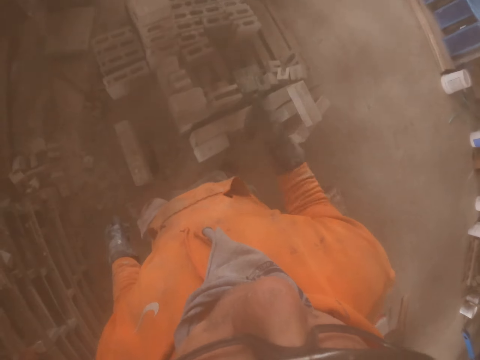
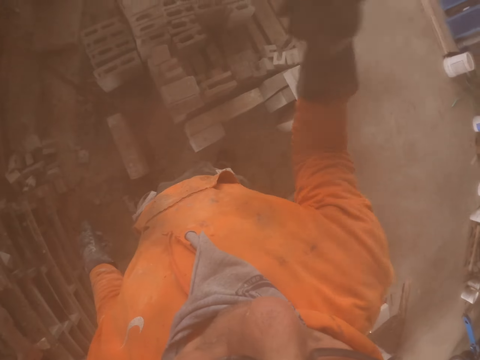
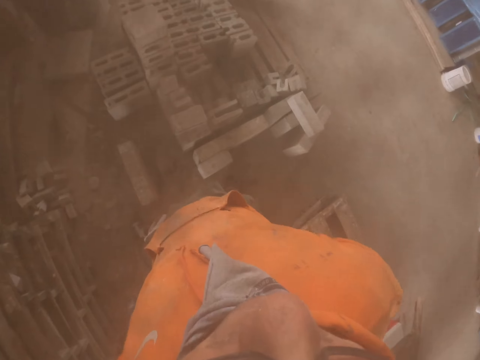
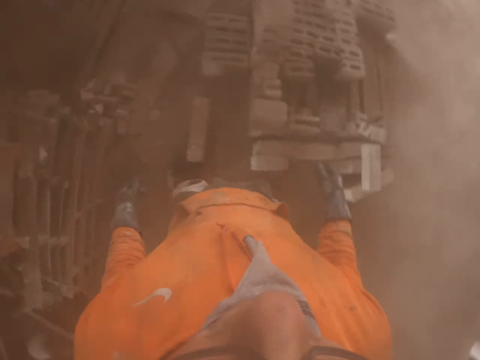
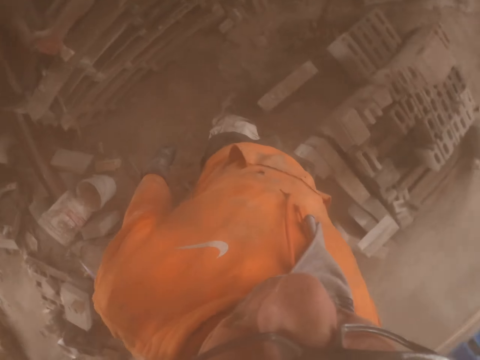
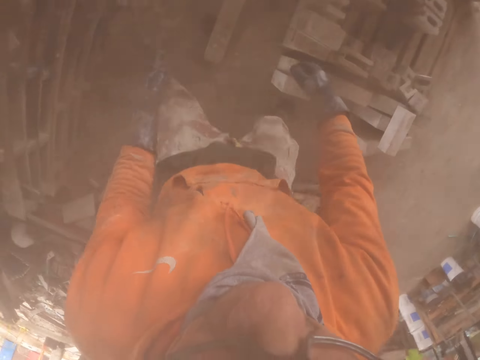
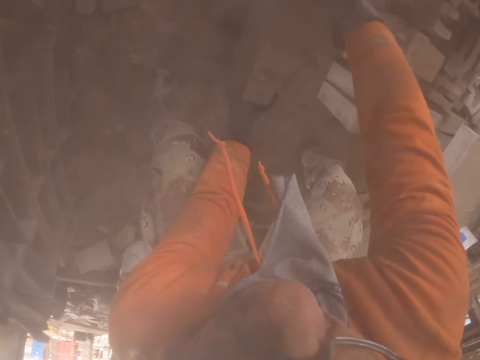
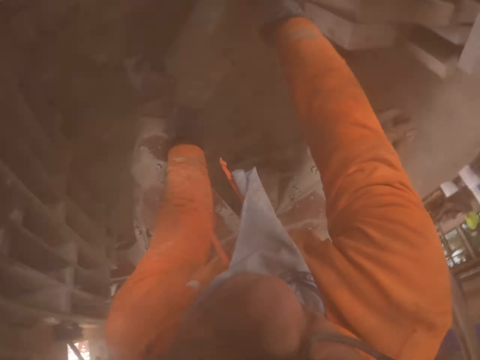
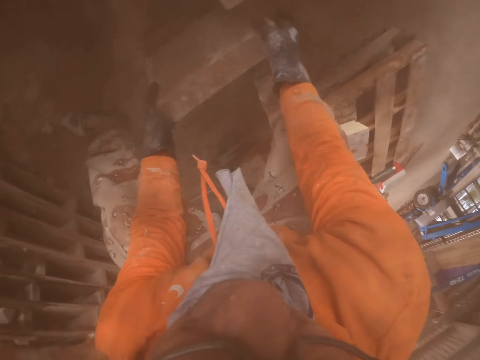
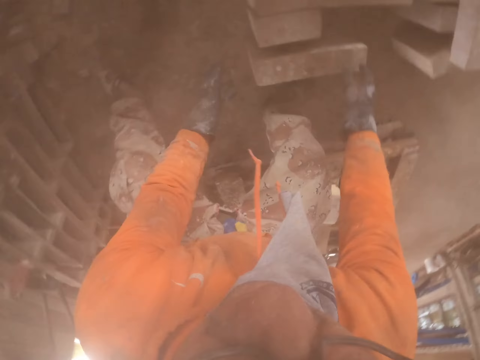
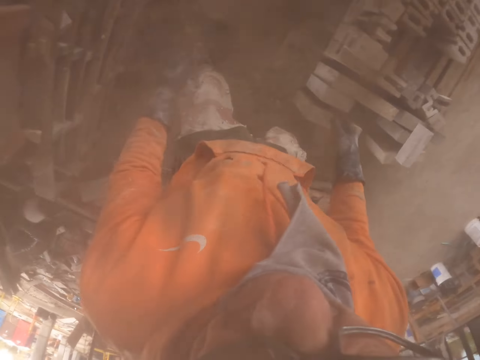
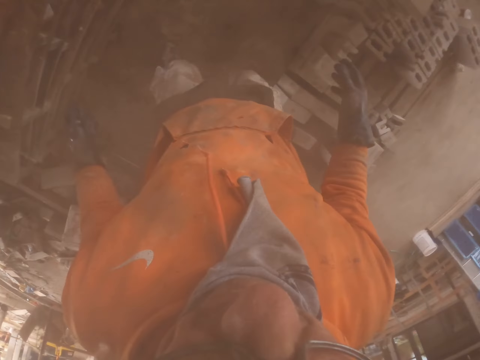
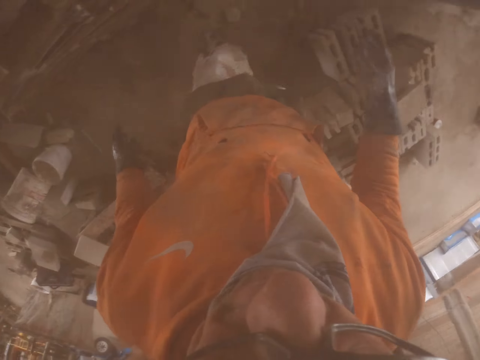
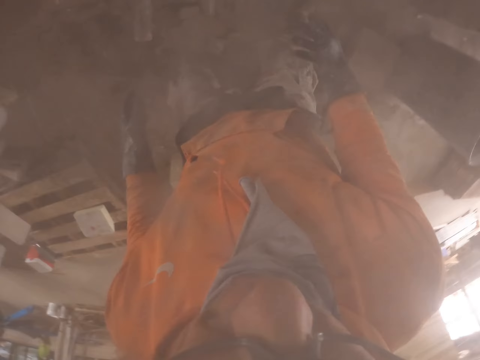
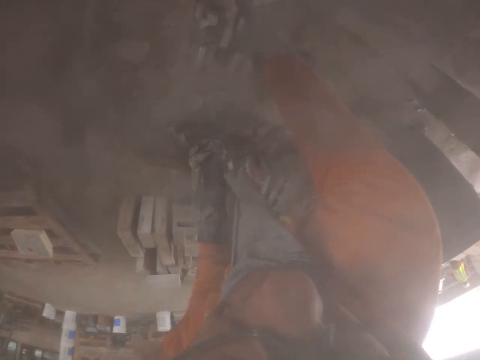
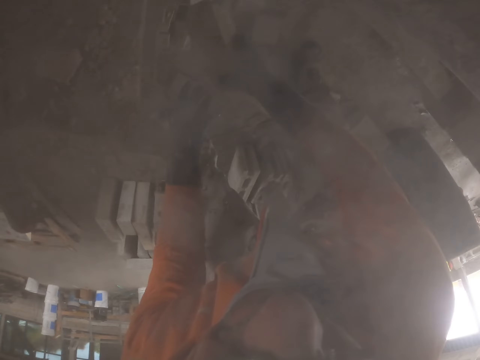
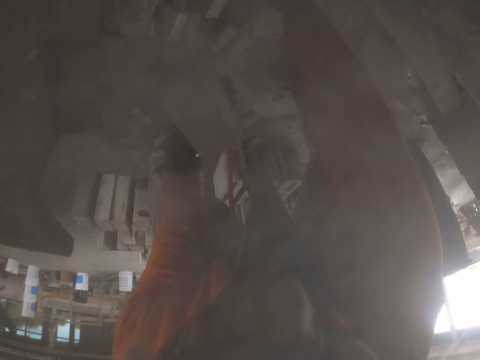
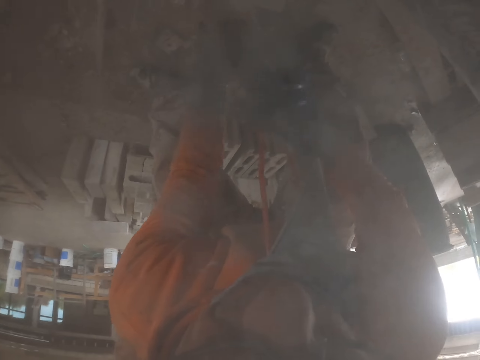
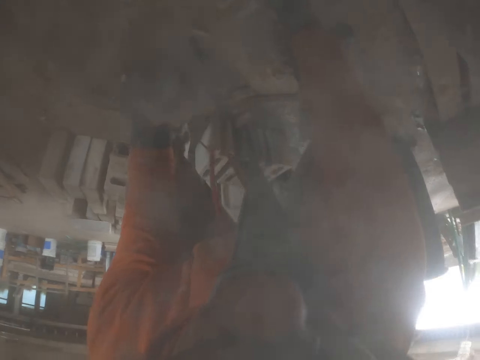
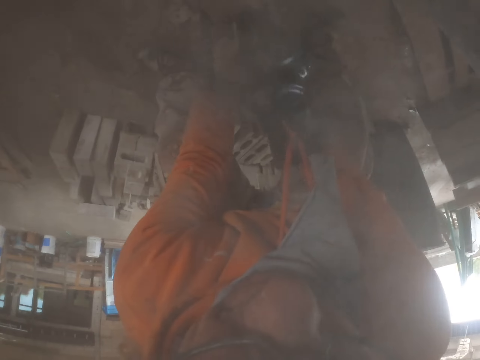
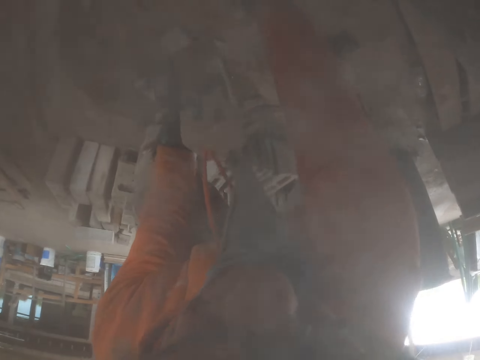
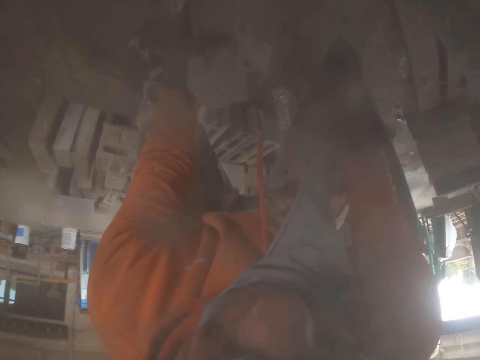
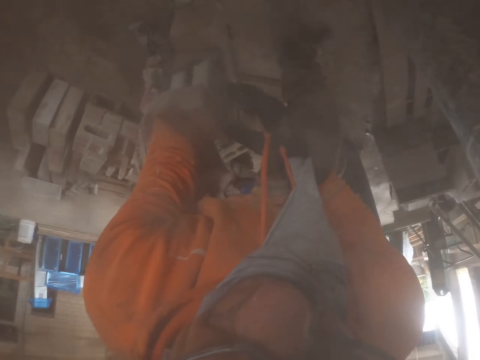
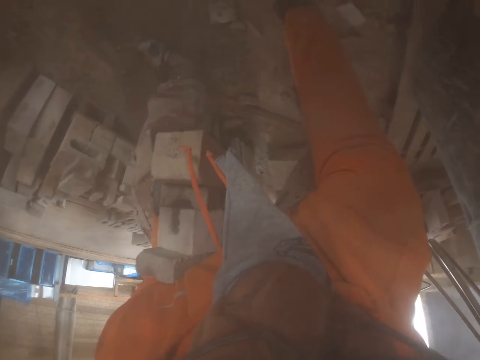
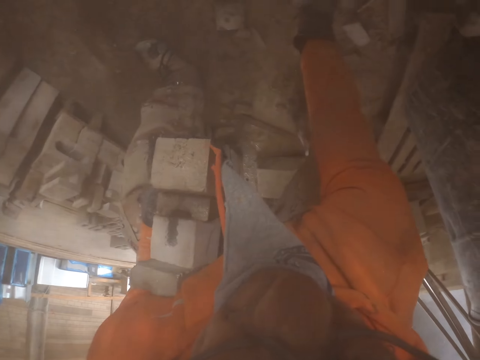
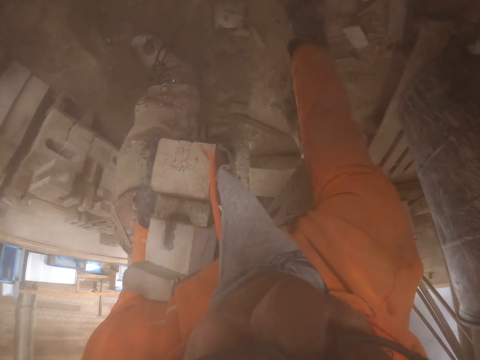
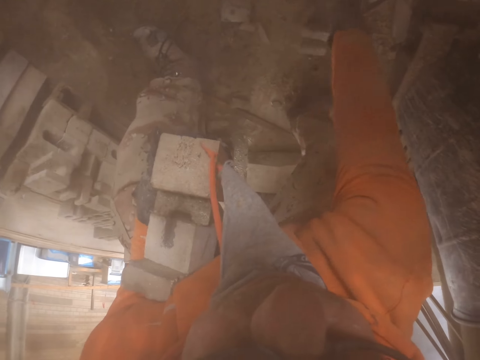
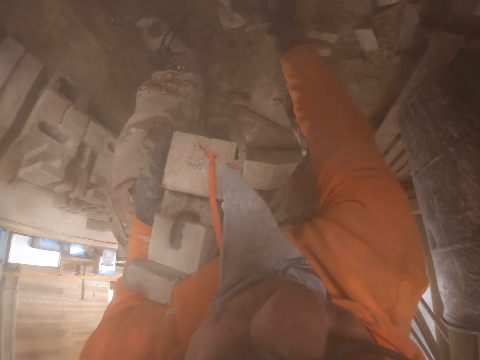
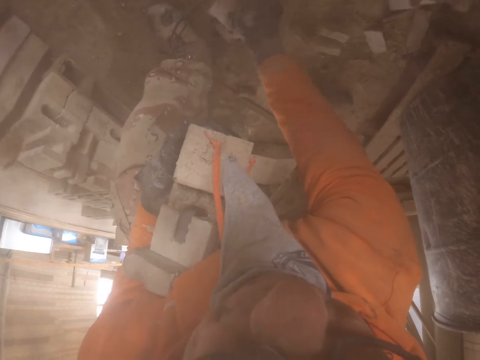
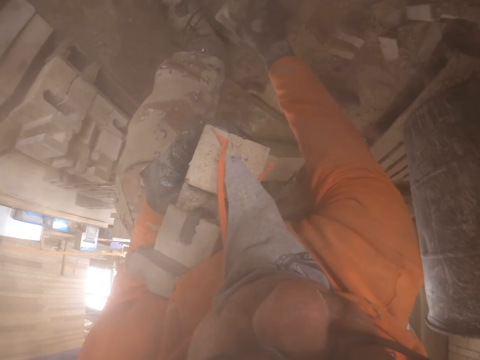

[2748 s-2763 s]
The camera wearer raises his right hand. He arranges the brick stone. He picks the brick stones.

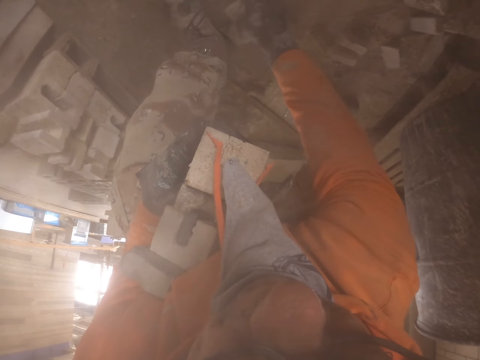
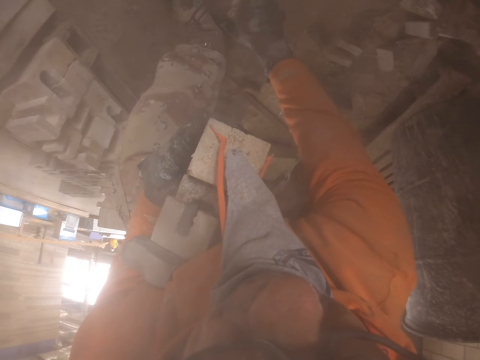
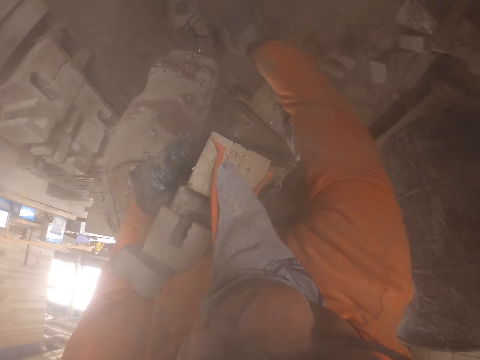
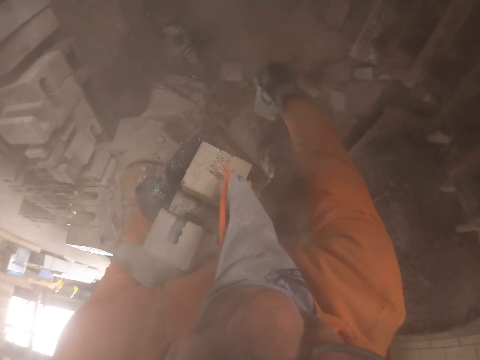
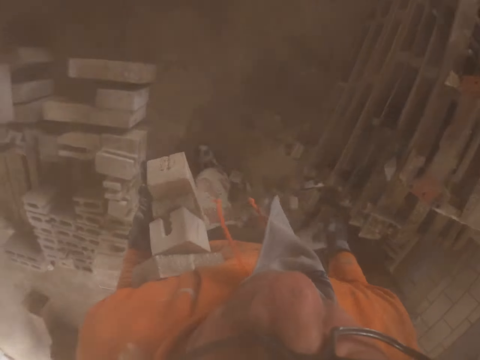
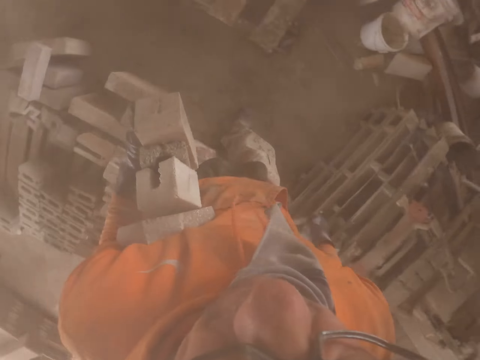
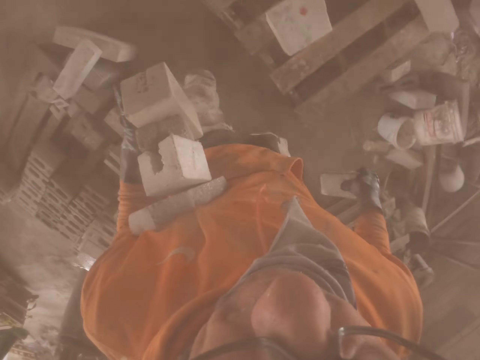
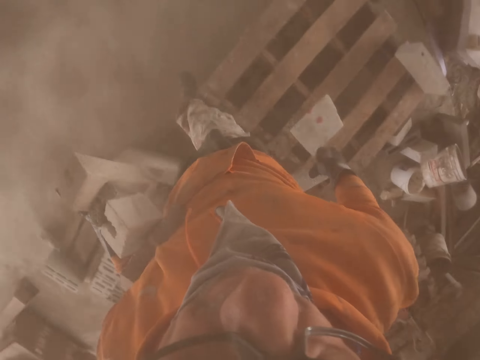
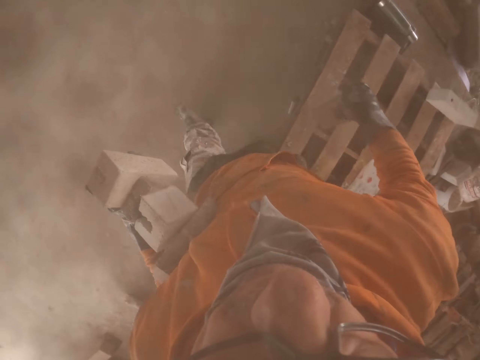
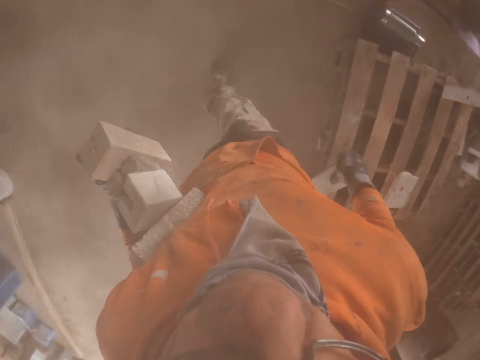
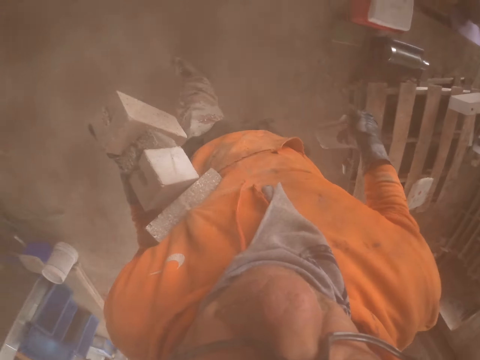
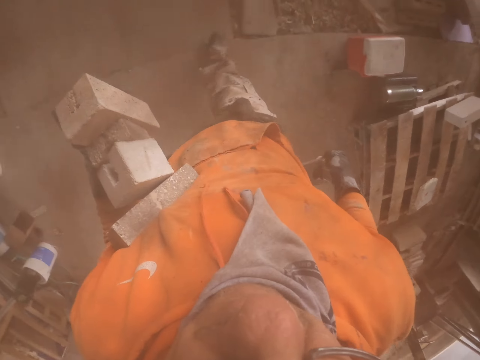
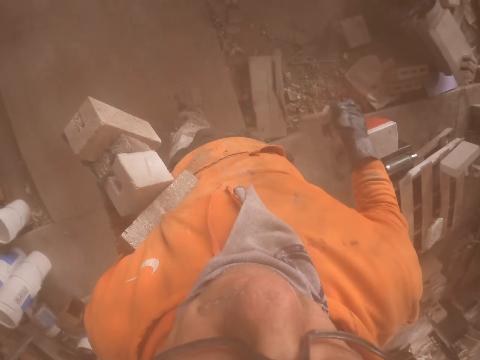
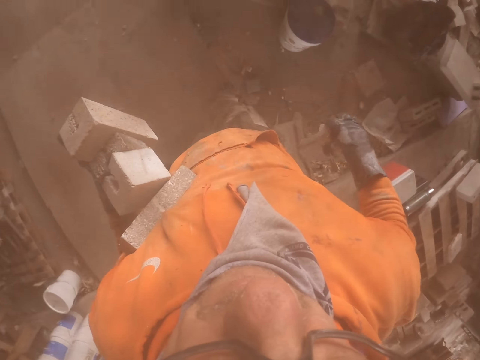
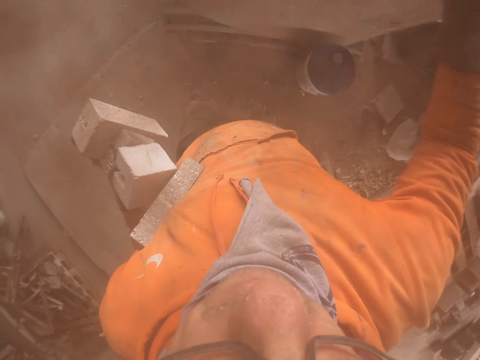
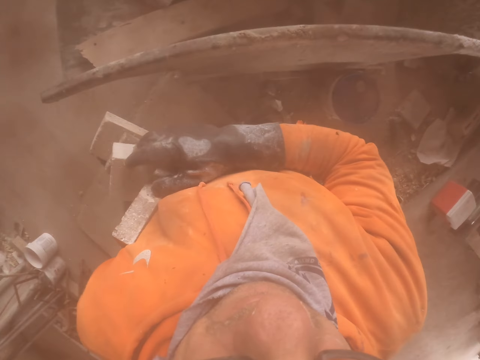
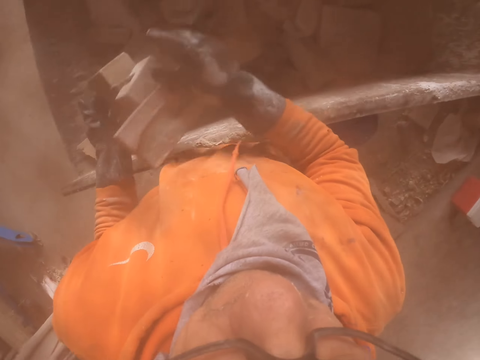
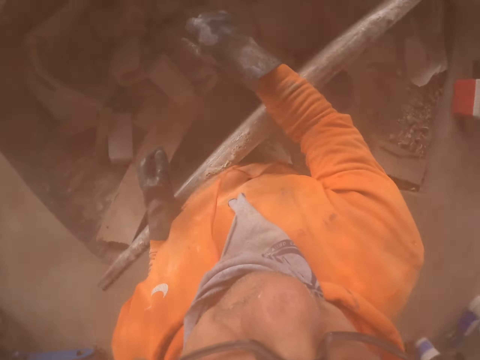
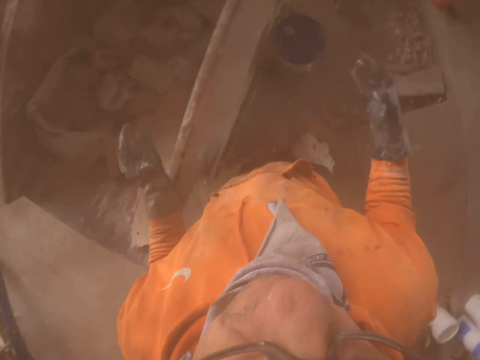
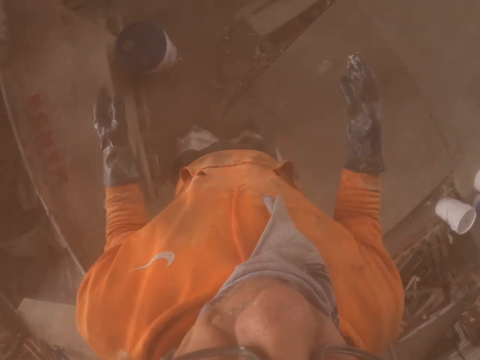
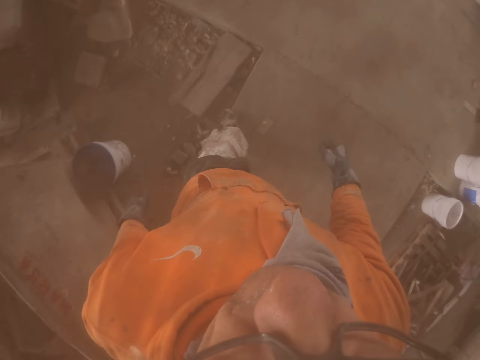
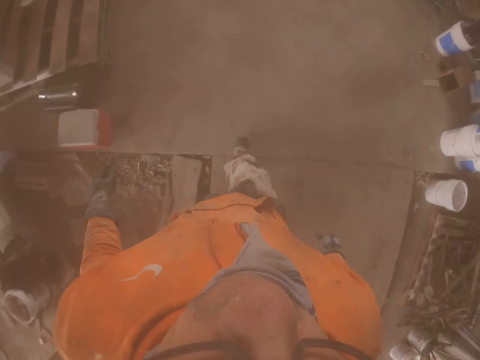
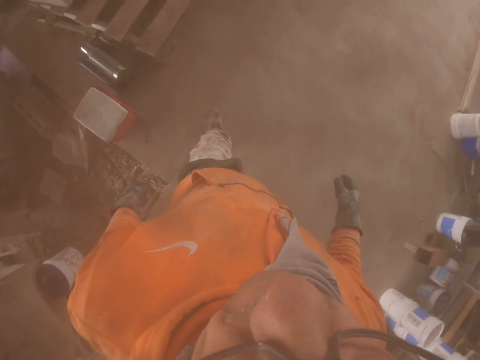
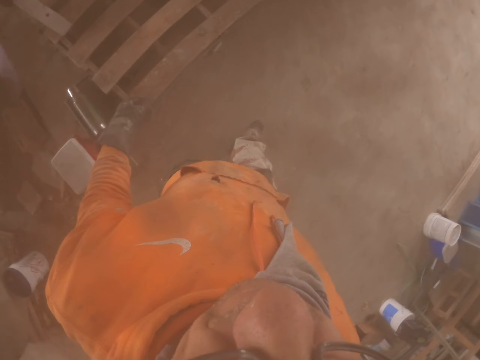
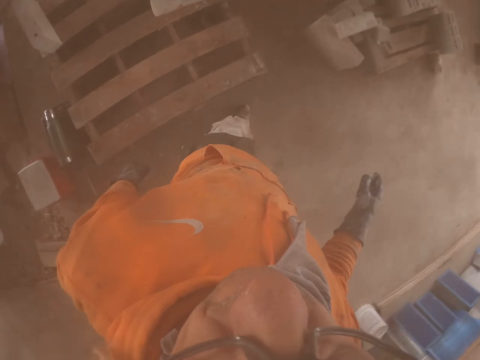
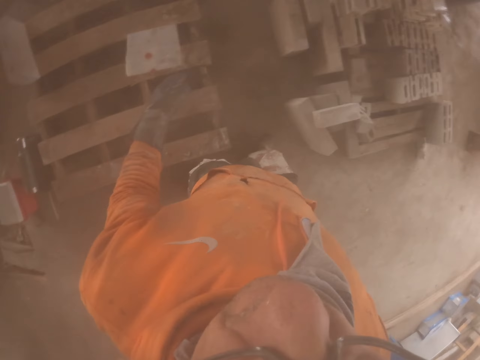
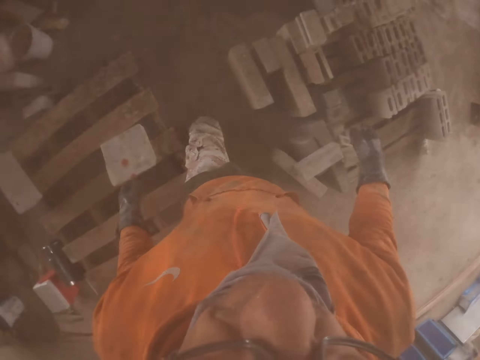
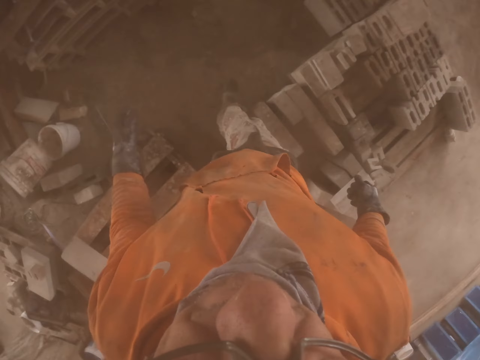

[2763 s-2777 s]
The camera wearer carries the brick stone. They throw the brick stones. They put the bricks in the metal box. They walk around.
